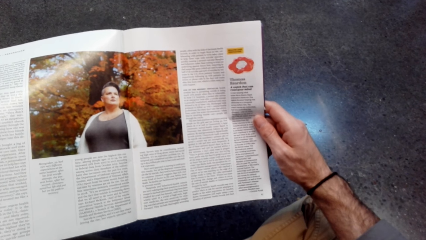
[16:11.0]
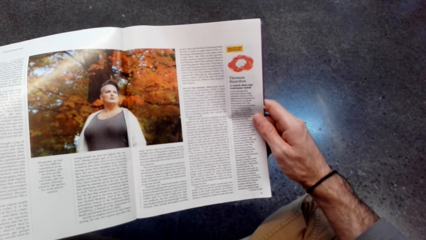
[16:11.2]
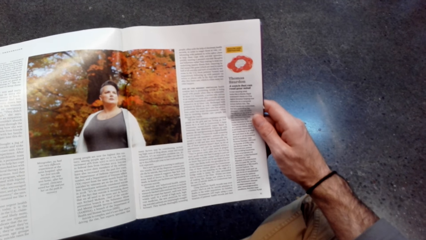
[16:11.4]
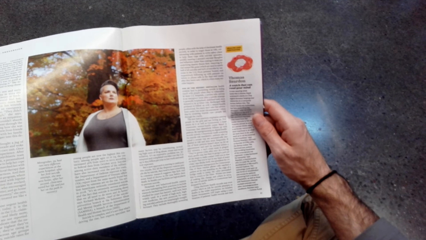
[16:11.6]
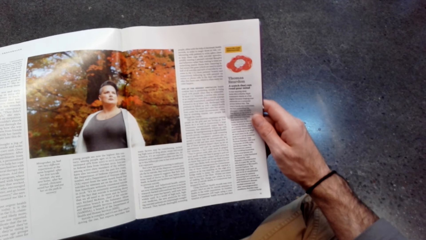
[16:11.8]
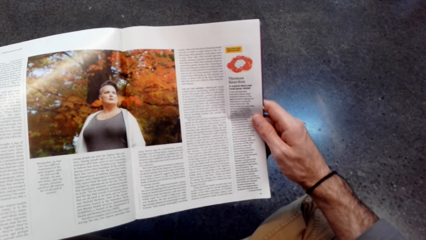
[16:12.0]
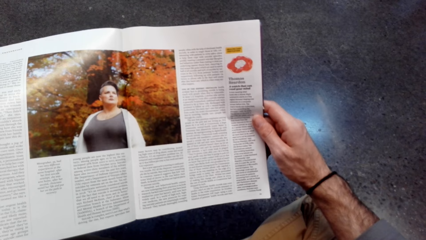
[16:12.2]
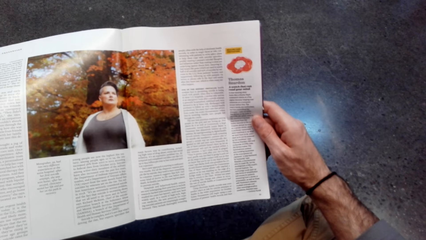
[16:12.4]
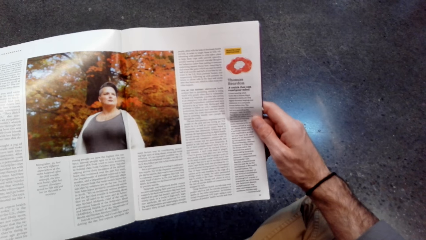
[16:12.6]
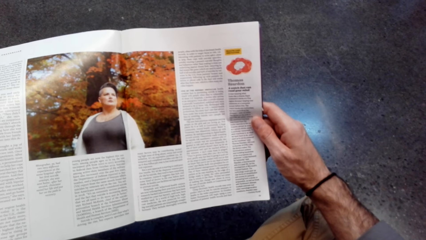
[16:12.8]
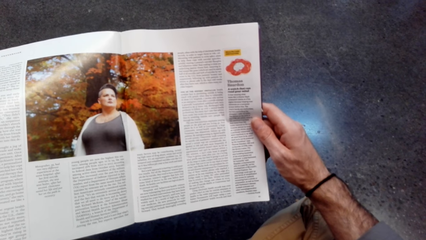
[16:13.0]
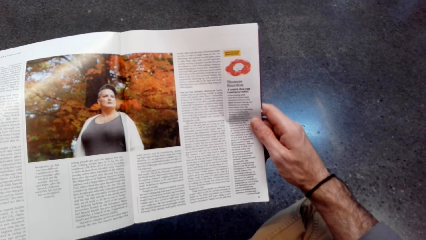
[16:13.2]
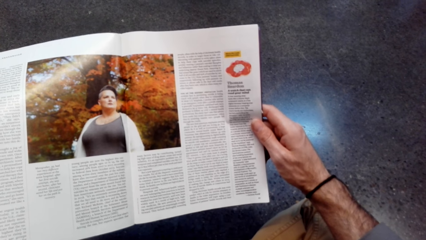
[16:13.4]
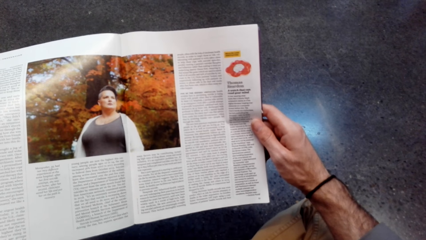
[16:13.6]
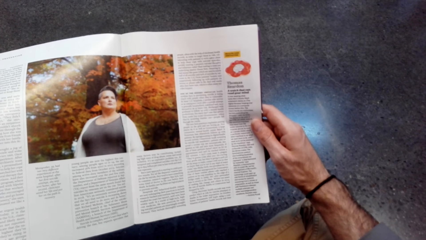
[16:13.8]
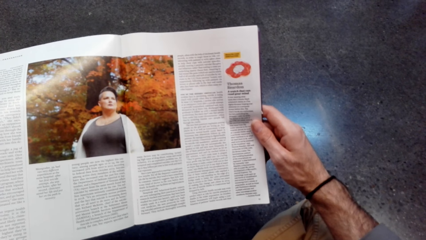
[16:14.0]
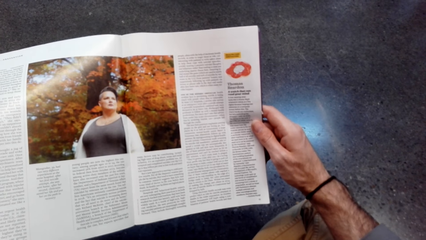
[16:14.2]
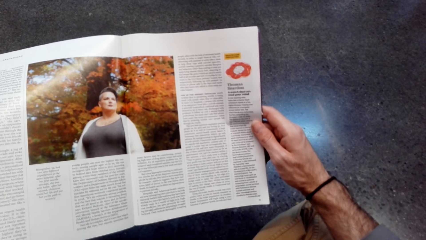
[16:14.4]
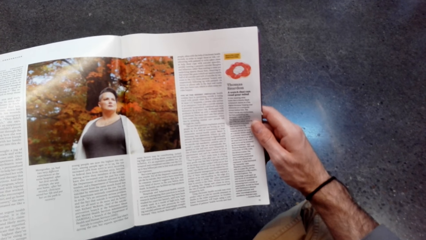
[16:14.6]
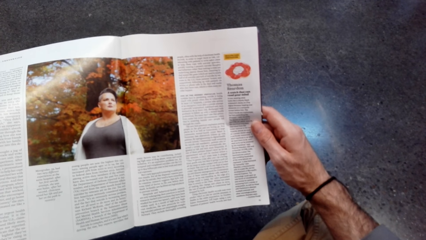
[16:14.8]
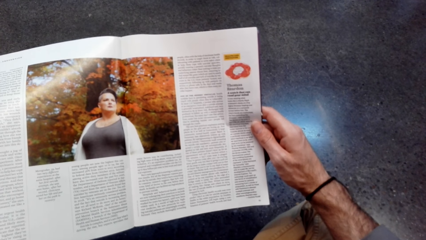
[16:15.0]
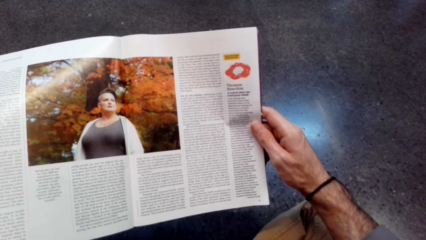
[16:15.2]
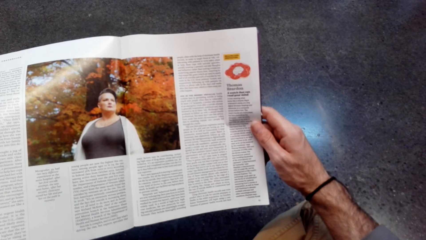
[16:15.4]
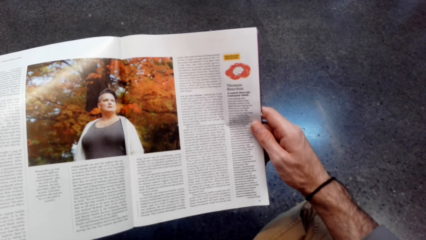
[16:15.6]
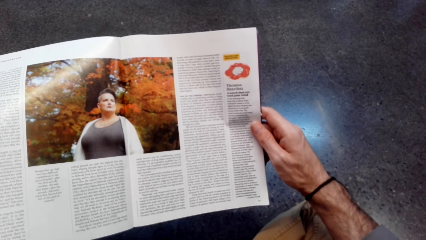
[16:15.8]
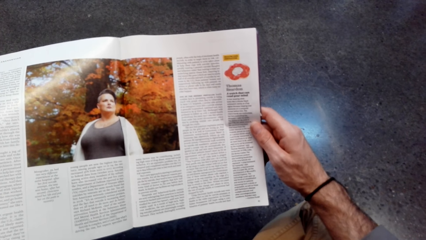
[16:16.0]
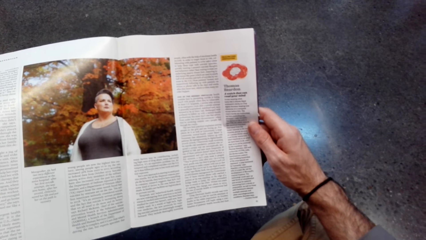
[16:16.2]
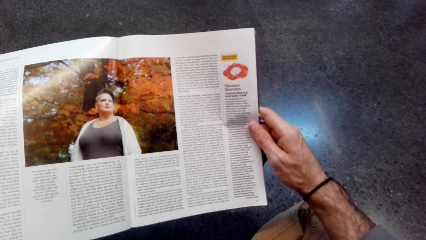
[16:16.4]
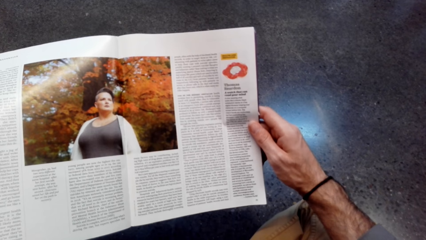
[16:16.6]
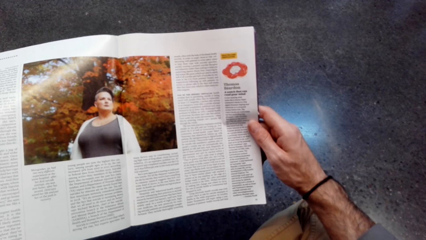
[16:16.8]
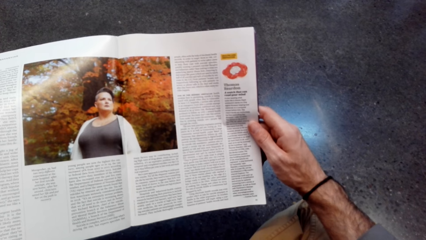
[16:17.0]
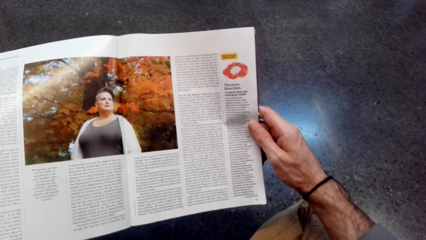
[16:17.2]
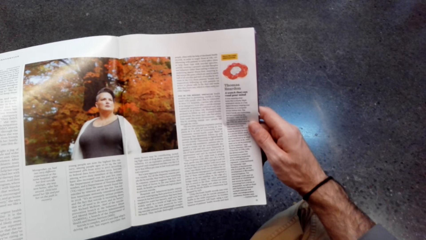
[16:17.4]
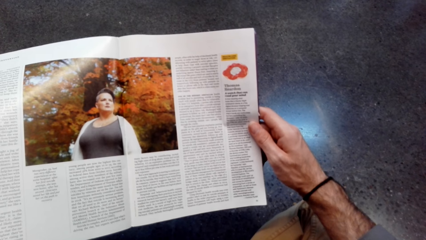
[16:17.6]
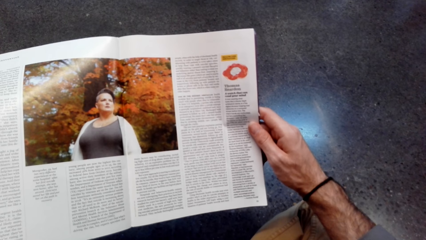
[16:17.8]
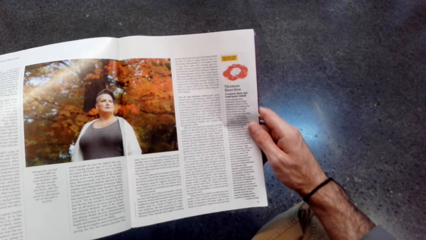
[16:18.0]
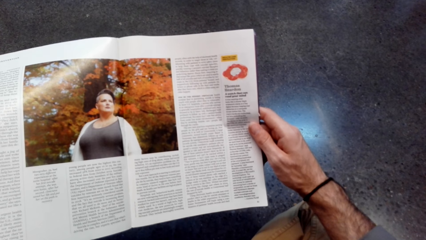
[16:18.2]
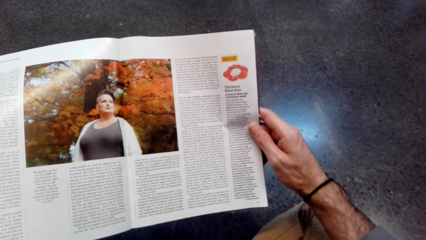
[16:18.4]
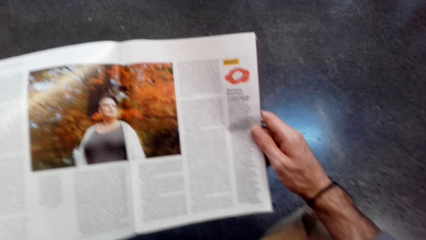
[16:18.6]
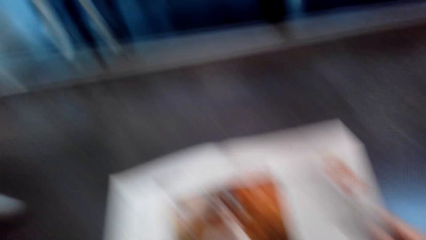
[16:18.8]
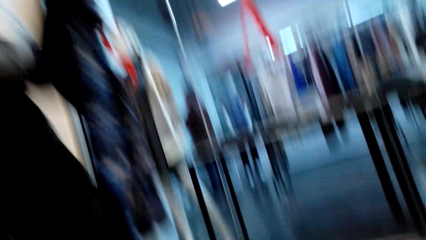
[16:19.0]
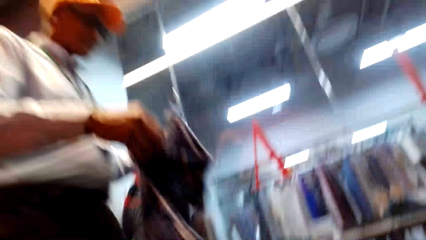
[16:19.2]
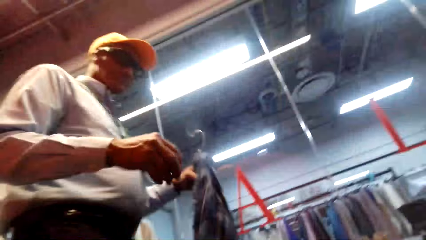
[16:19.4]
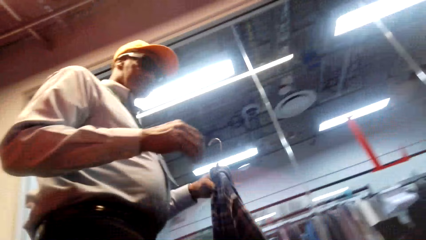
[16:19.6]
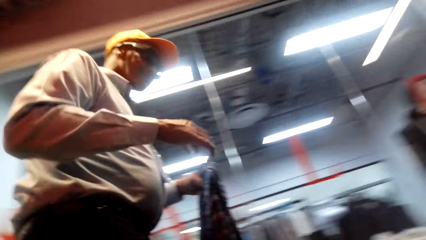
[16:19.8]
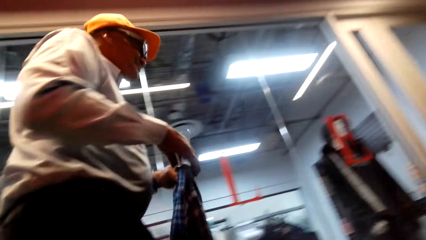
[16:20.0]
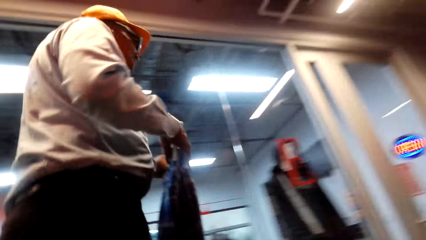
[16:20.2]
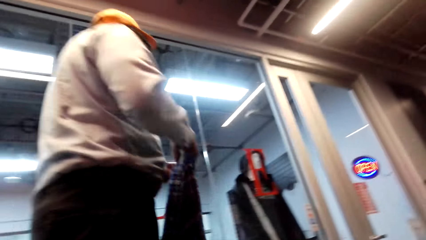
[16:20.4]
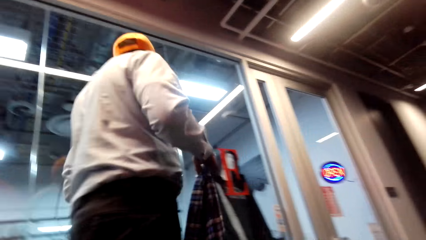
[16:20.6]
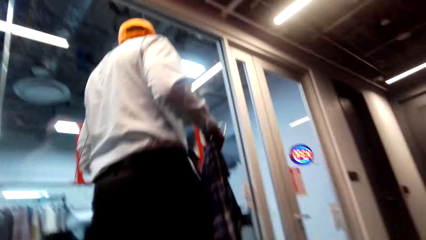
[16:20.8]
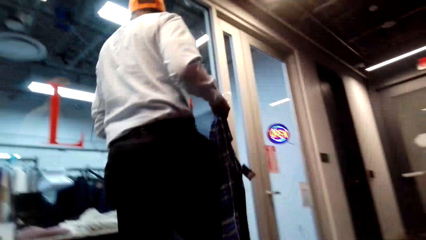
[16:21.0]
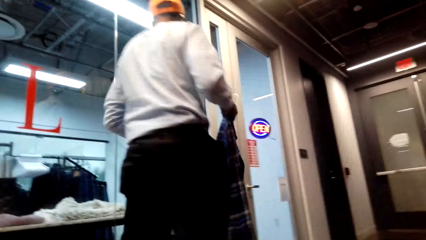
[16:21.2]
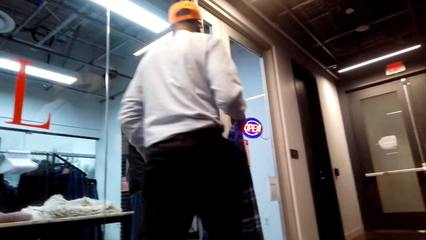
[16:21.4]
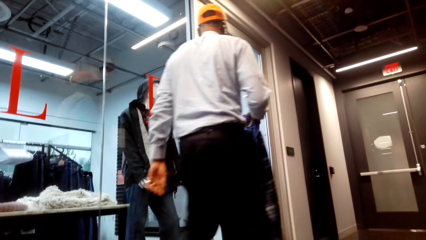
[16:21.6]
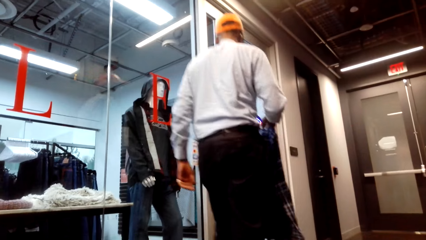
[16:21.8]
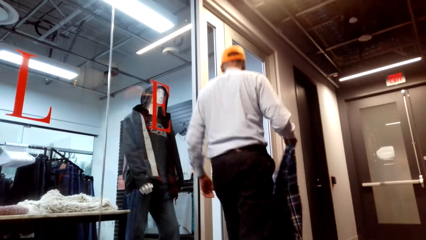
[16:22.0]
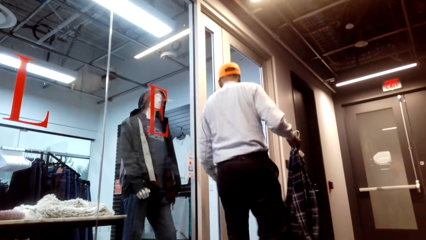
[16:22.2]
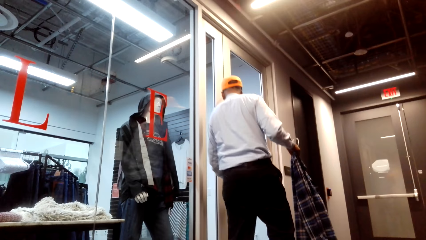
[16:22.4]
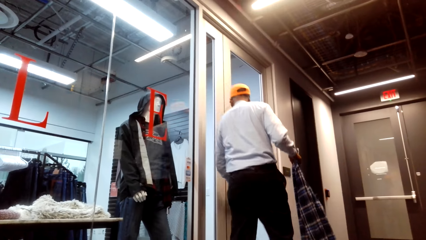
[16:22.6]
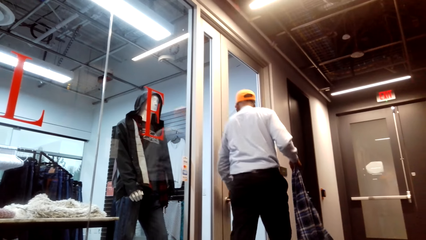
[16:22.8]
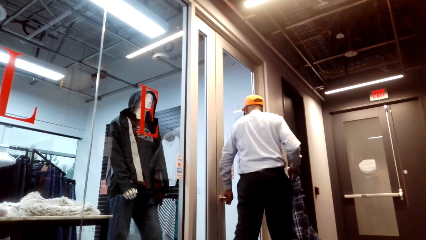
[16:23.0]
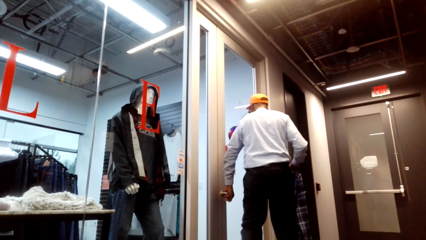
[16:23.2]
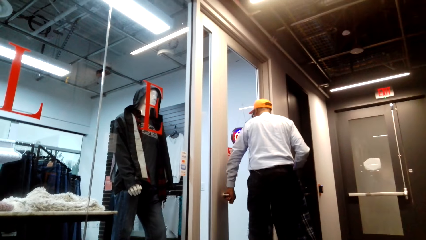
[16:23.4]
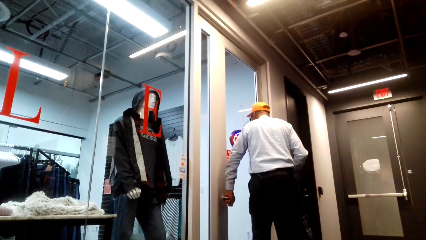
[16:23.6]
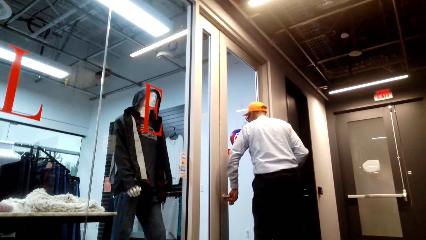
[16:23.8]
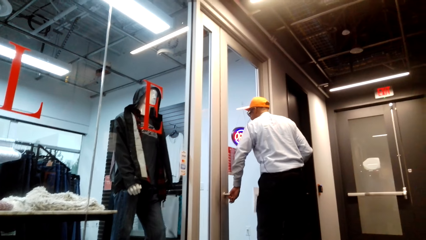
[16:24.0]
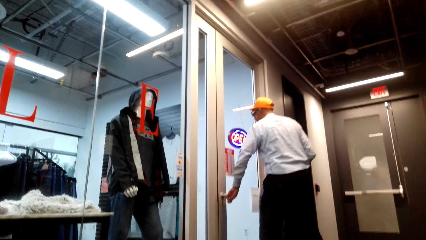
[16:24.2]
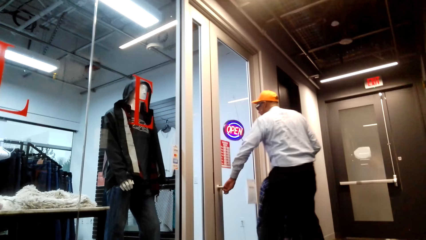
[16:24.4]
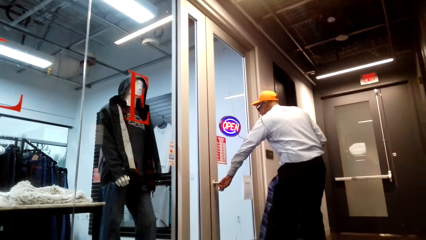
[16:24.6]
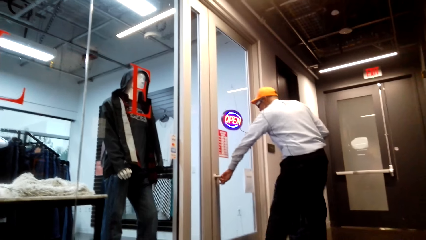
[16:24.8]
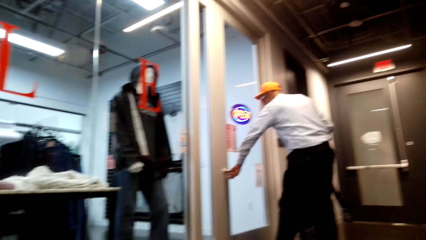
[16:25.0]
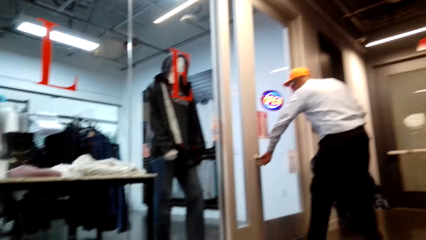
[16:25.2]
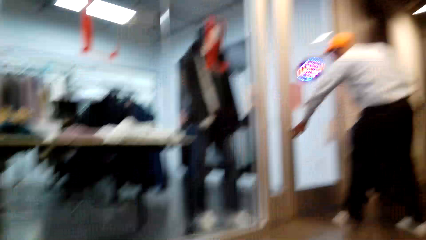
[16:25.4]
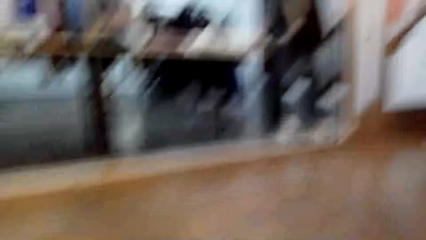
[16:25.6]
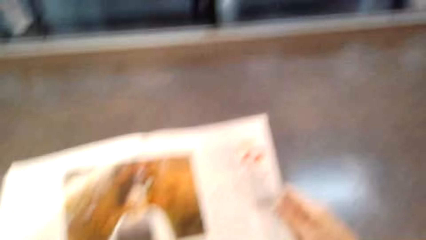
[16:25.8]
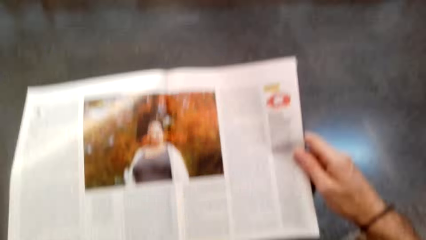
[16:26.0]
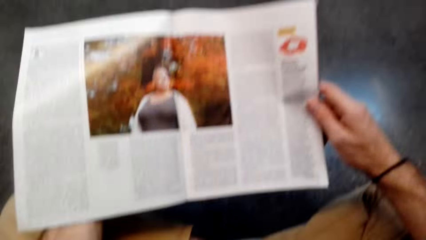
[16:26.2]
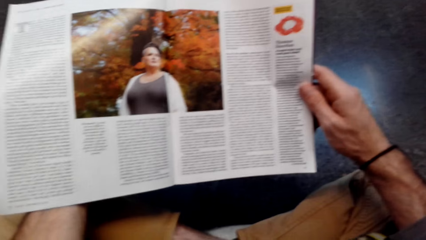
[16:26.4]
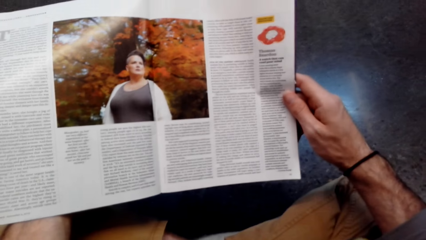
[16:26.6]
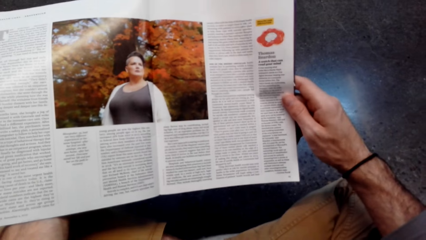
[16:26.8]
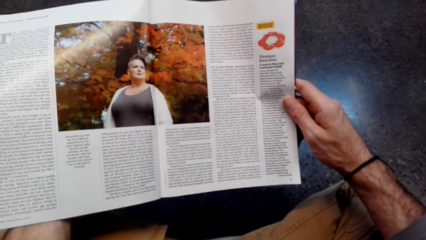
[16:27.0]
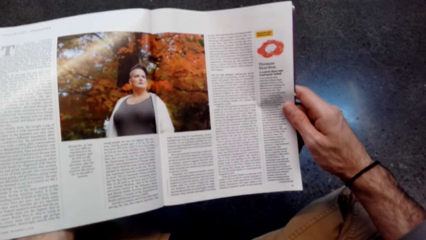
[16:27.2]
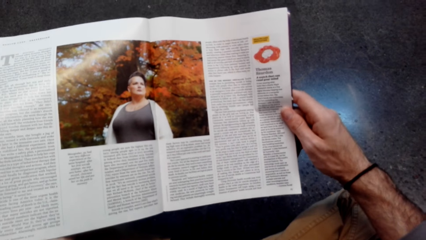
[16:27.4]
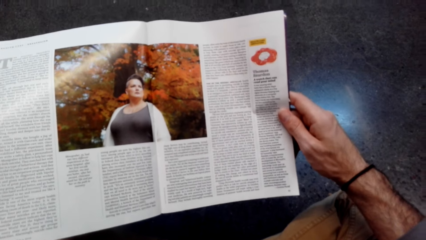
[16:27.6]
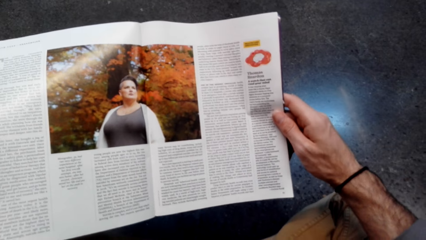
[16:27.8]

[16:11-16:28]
The camera wearer looks around. A man holds a shirt and walks in the supermarket. The camera wearer interacts with the man. The man opens the door. The camera wearer reads the magazine.
